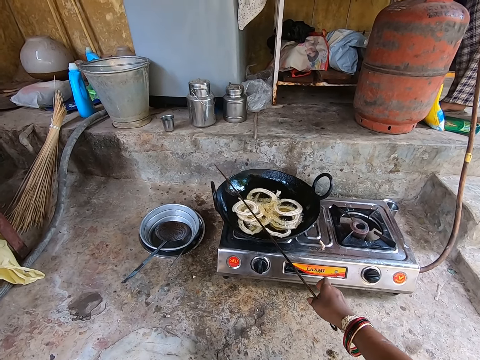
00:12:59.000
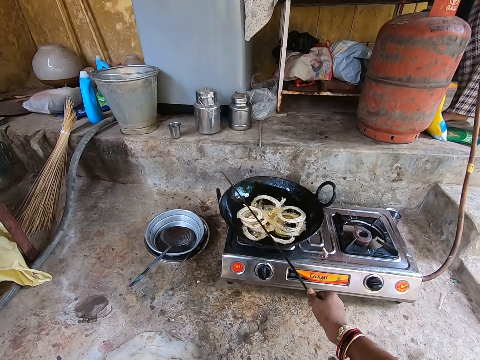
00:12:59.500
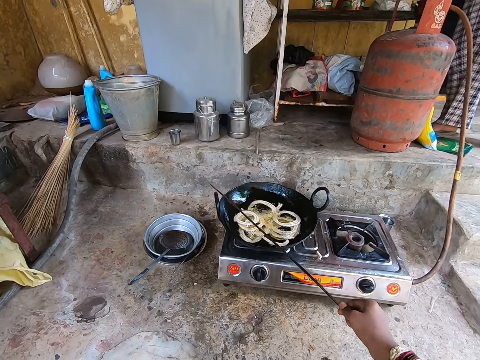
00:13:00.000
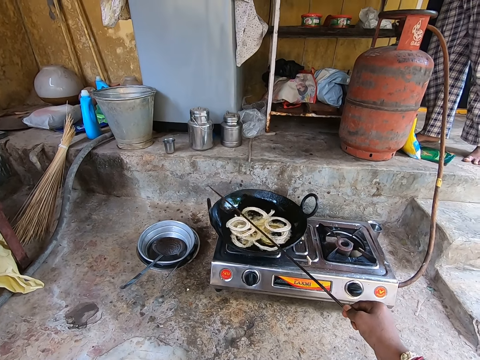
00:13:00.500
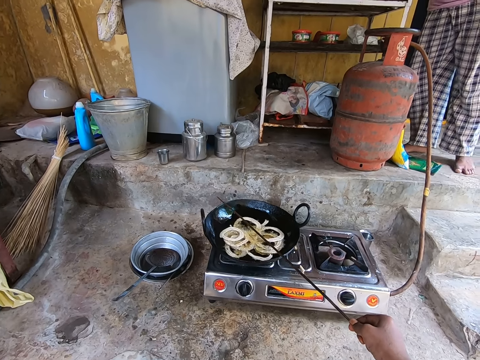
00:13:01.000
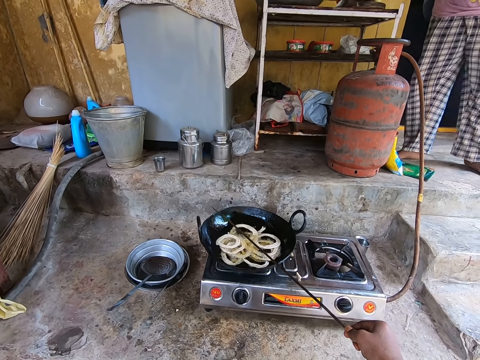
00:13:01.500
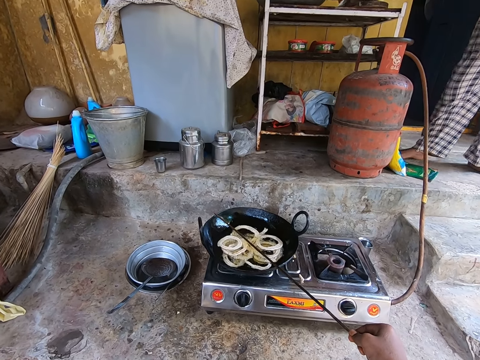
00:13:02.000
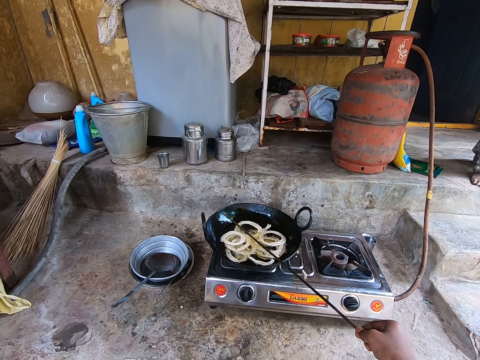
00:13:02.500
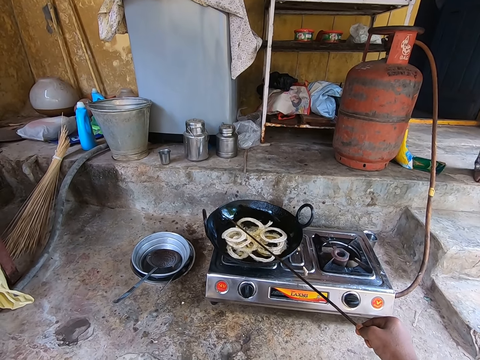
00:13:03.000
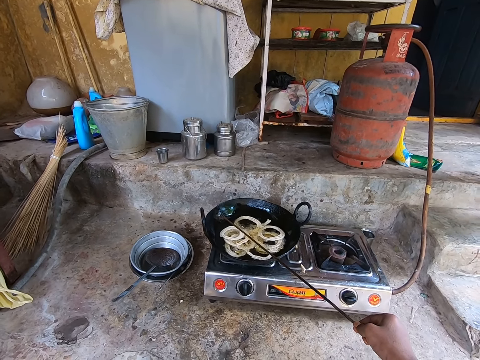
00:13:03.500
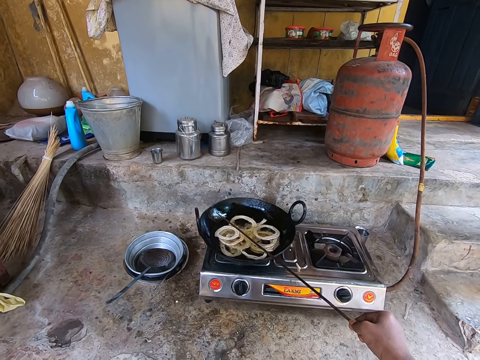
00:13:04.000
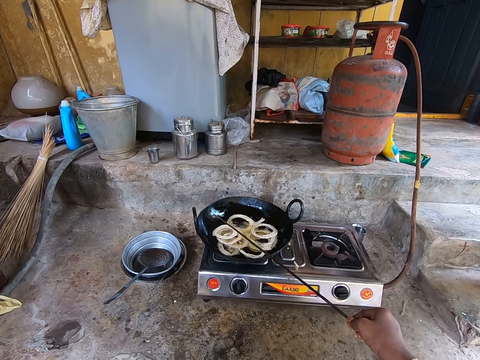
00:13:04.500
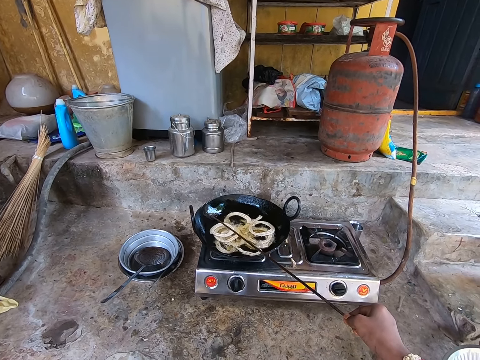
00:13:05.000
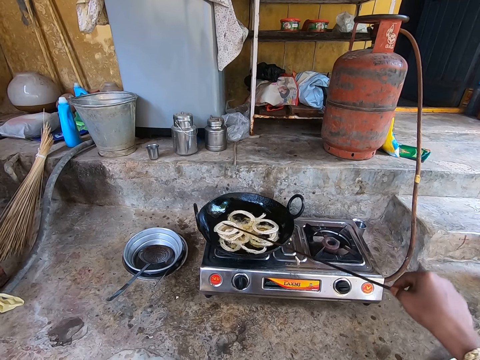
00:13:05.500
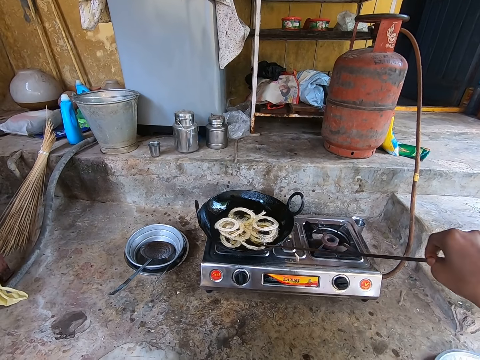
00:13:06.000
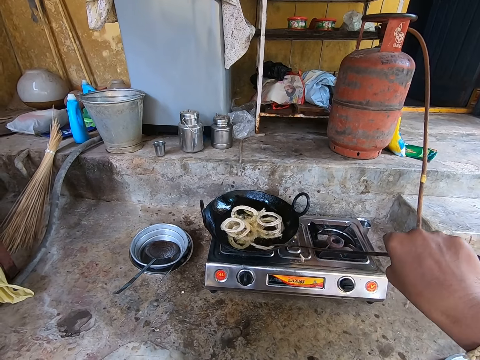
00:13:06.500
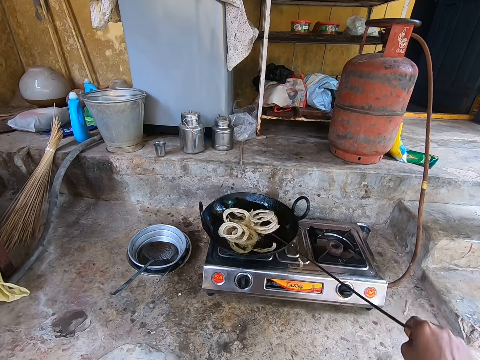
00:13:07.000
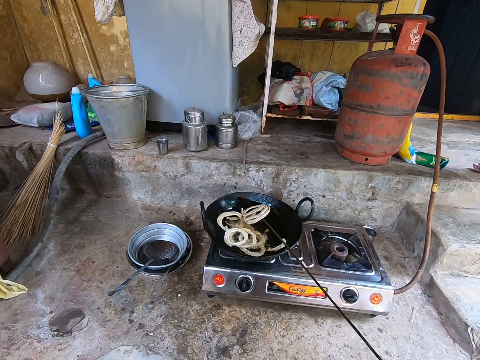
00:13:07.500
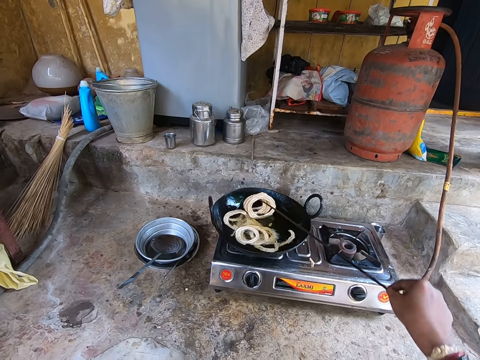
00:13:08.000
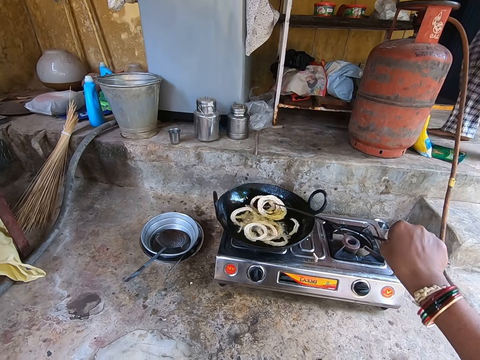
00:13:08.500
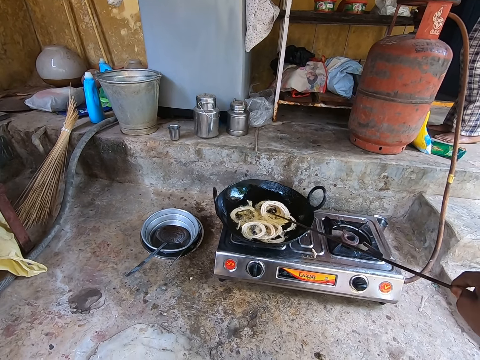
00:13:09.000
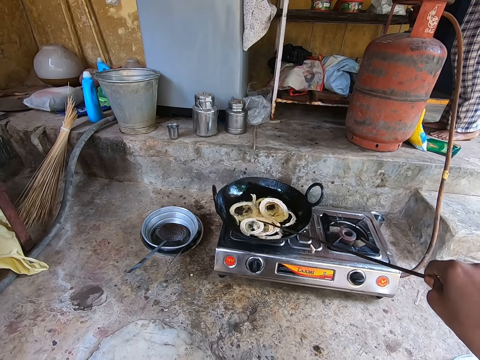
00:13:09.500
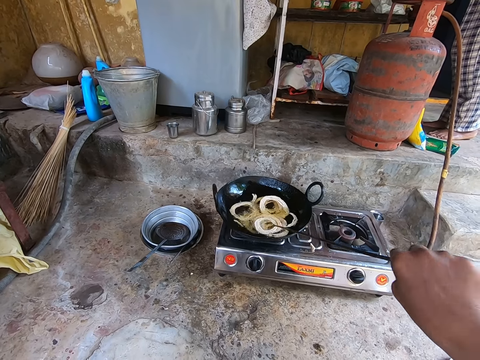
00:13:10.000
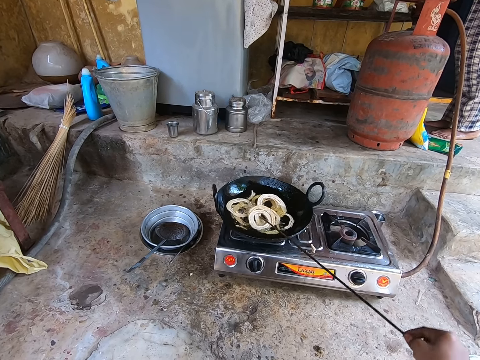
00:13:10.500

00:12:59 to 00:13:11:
The camera wearer picks up the stick or wire in the cooking pan. They hold the wire. They interact with a person. The person walks out of the house. The camera wearer turns the doughnuts with the stick on the pan. They fry the murukku.

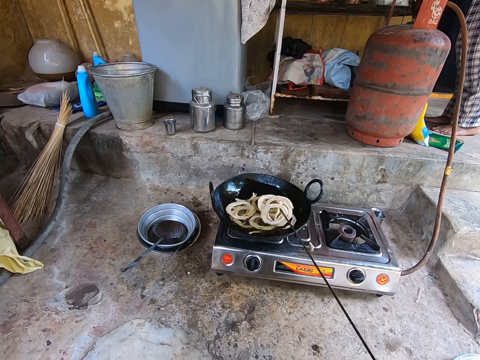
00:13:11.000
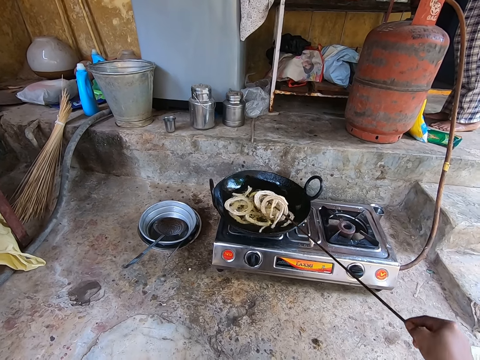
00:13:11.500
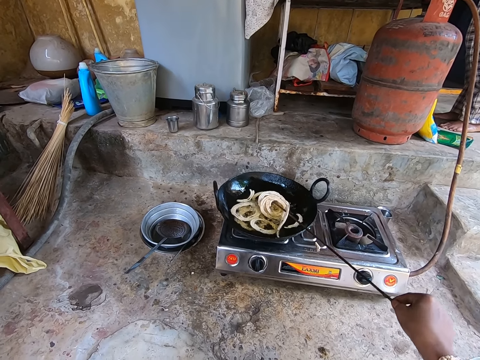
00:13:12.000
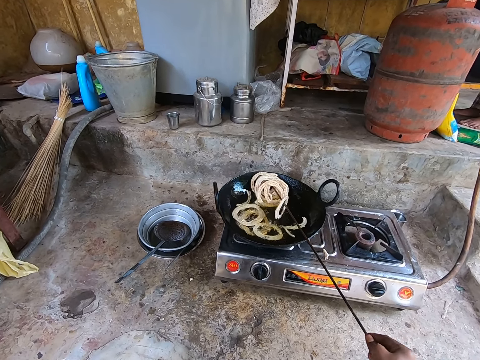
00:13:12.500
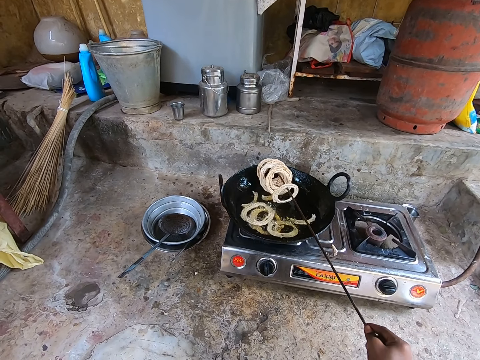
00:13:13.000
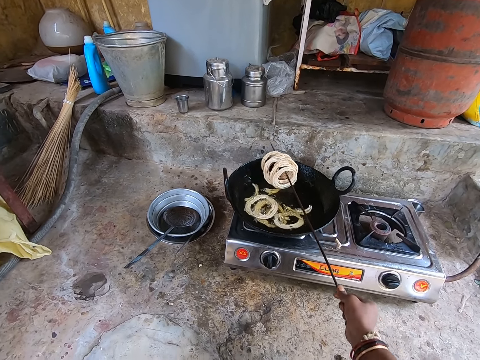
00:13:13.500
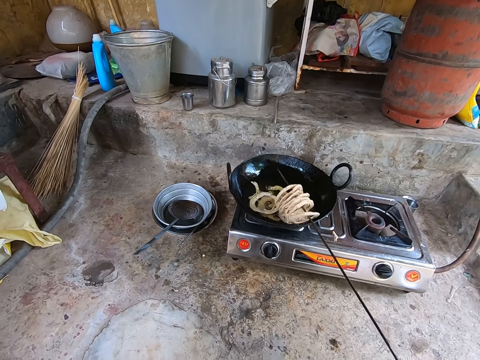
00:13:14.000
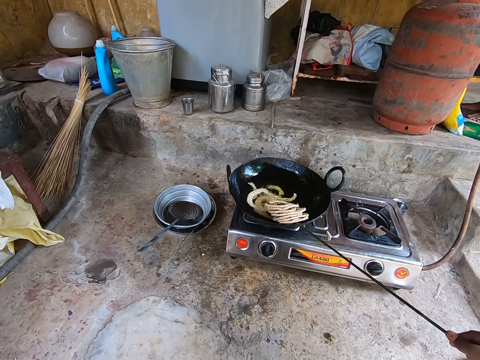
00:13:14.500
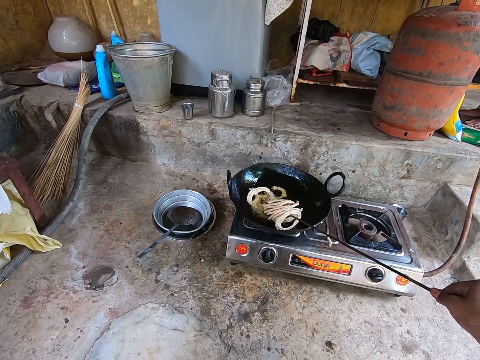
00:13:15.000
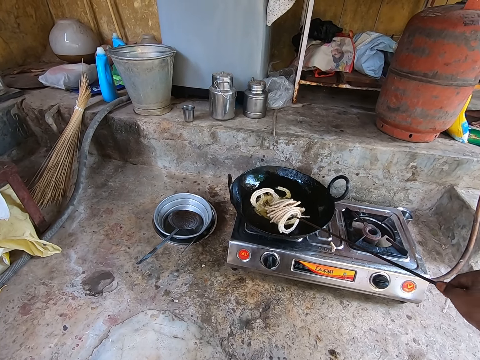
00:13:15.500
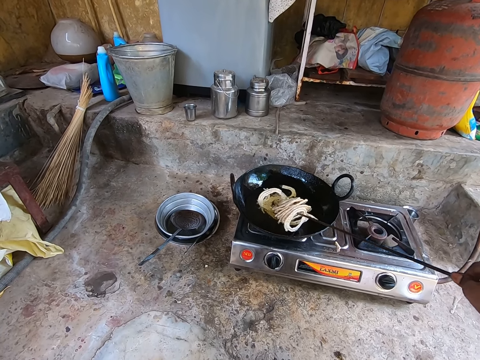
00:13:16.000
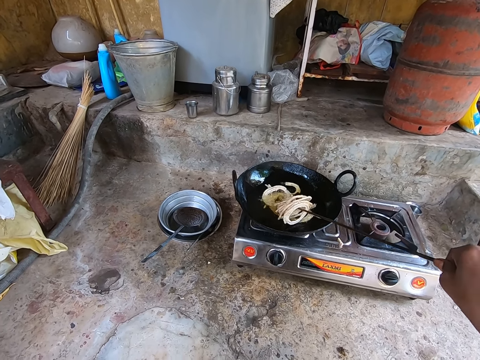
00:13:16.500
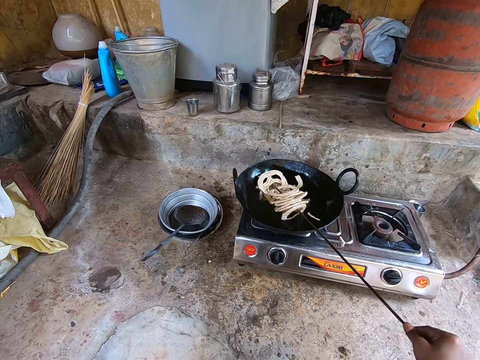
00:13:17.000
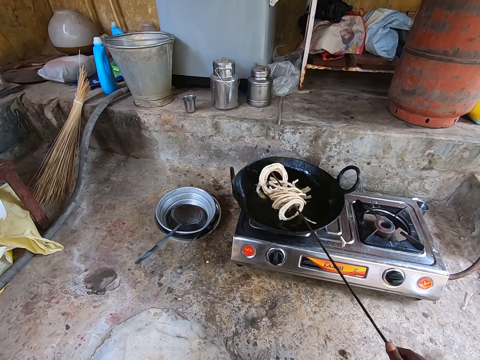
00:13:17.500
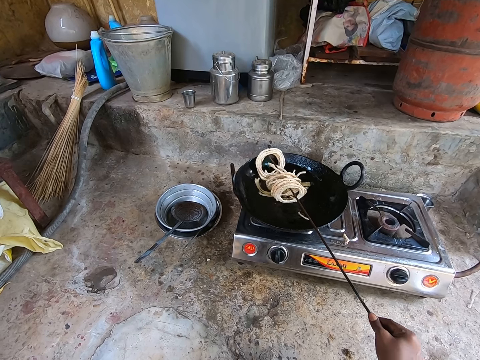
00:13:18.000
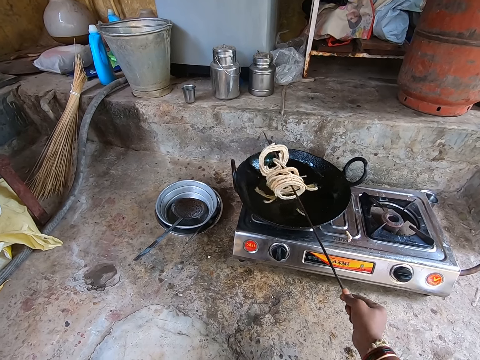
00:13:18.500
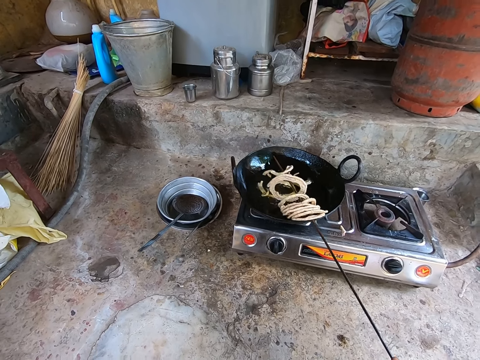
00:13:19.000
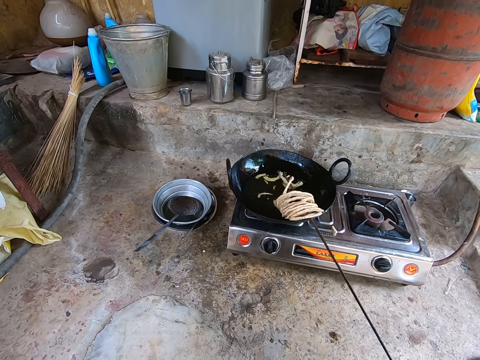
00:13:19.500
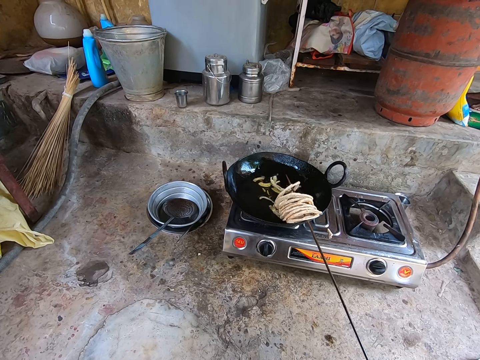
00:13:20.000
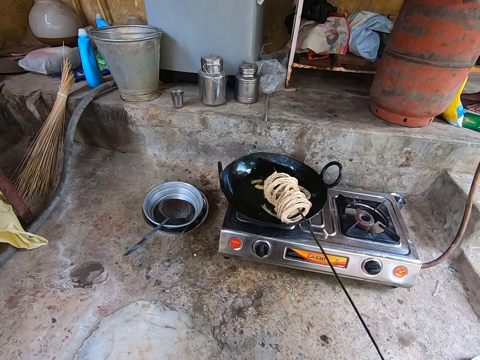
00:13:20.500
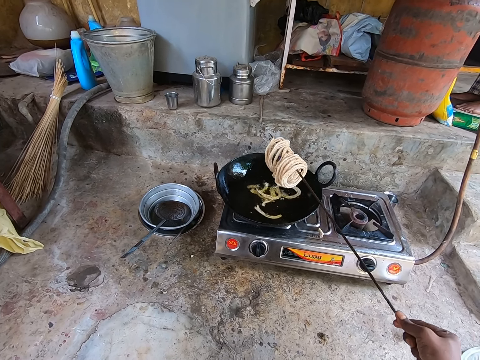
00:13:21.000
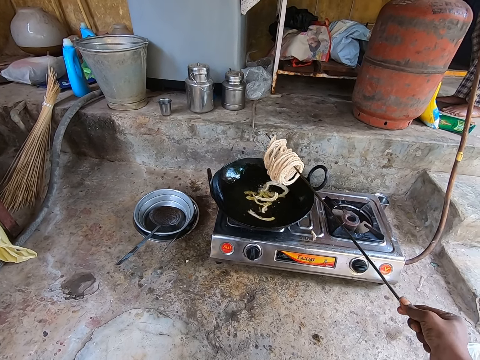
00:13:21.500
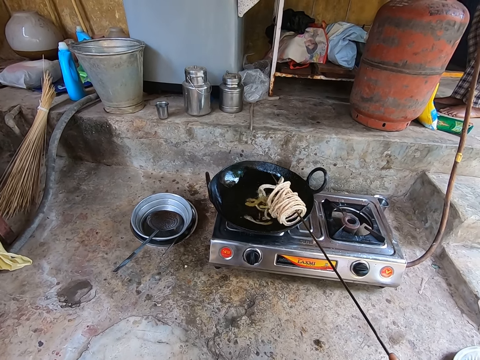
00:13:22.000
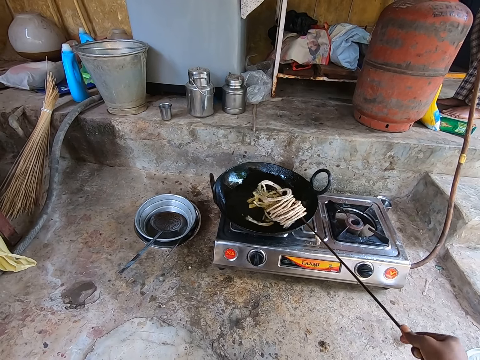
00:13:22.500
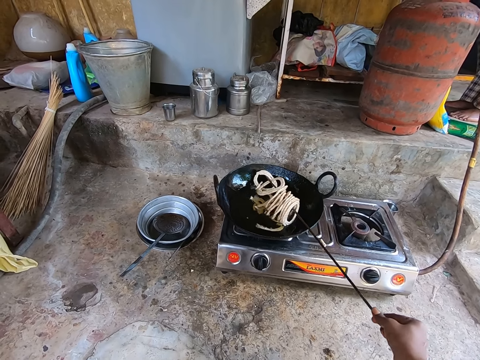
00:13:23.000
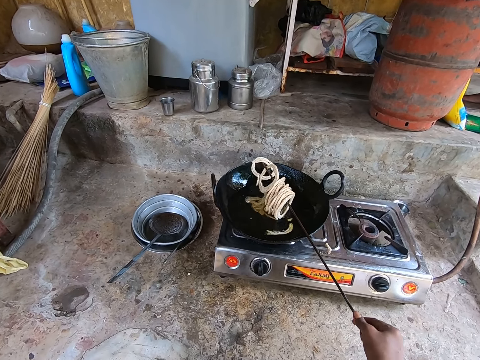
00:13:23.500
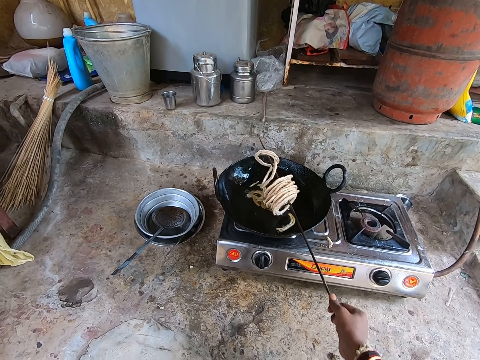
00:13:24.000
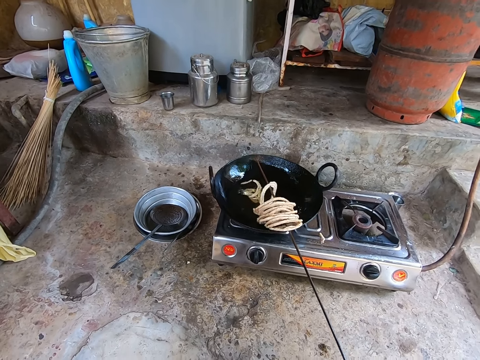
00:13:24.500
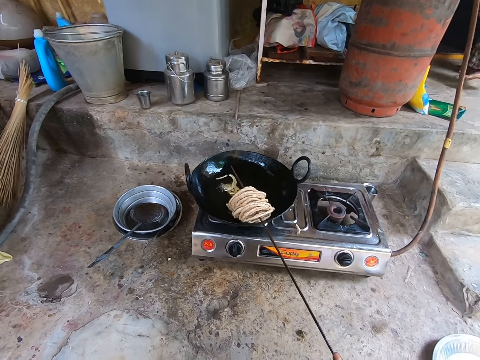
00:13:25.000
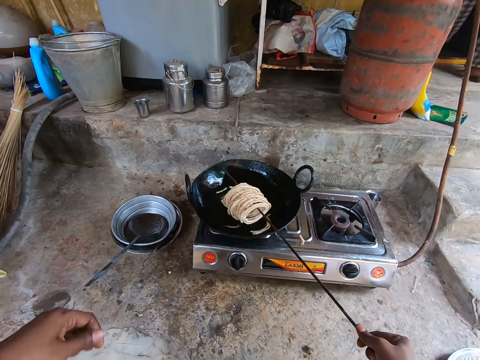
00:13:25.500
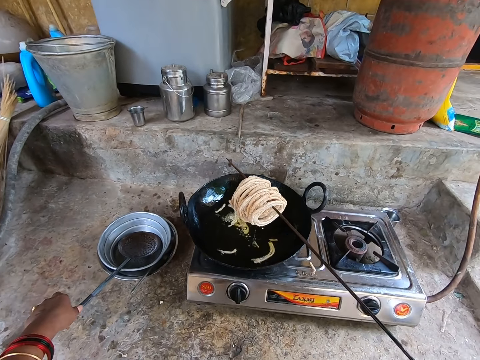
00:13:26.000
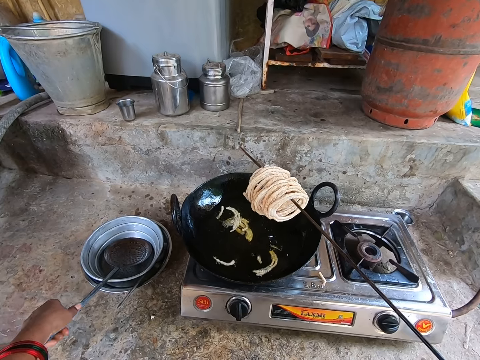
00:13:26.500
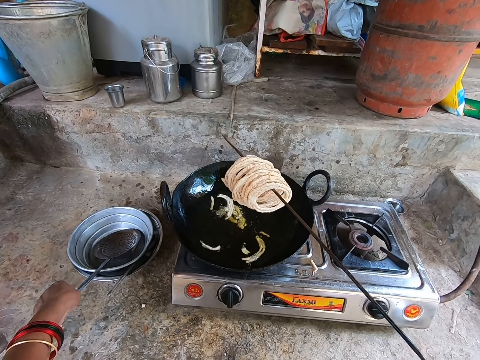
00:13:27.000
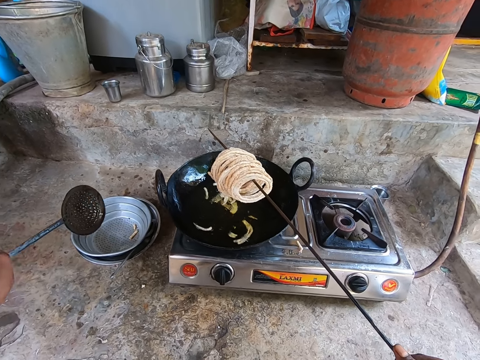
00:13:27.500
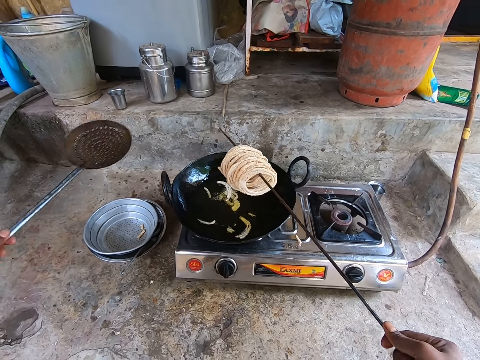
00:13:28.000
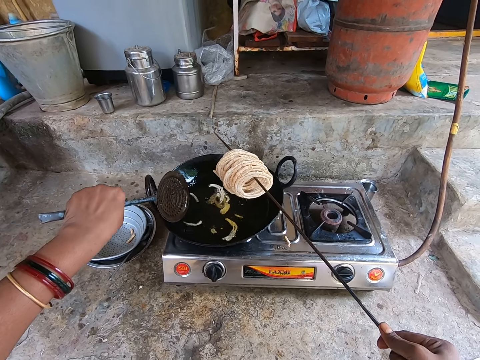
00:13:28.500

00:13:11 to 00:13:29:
The camera wearer picks up the doughnuts with a stick from the pan. They interact with a person. They pick up the slotted spoon.
